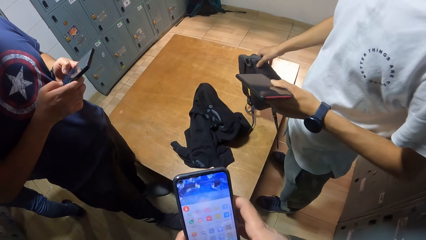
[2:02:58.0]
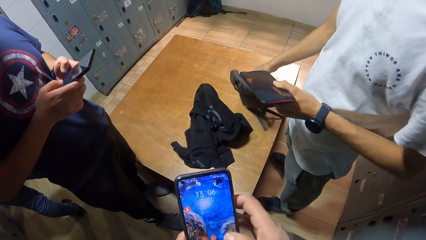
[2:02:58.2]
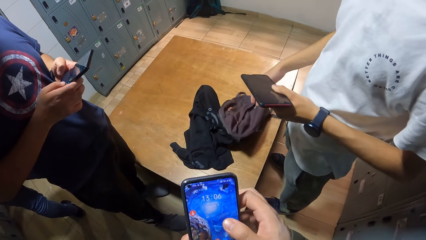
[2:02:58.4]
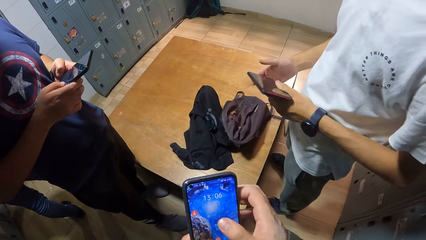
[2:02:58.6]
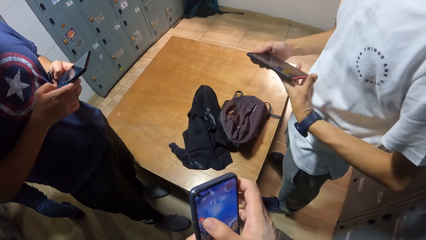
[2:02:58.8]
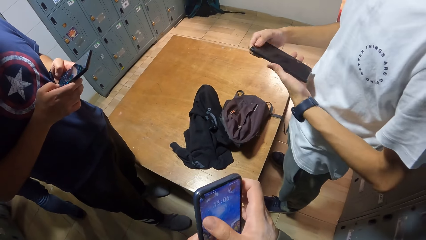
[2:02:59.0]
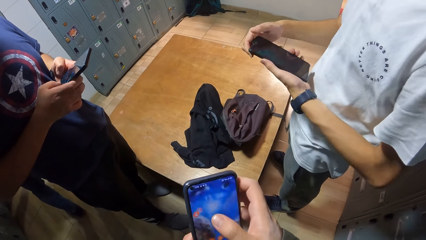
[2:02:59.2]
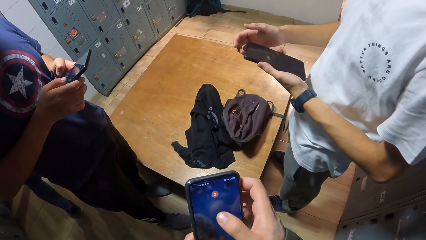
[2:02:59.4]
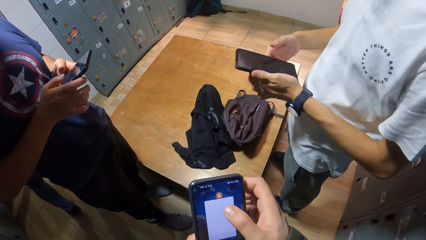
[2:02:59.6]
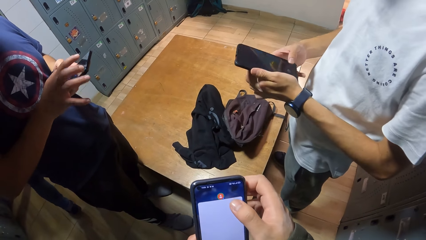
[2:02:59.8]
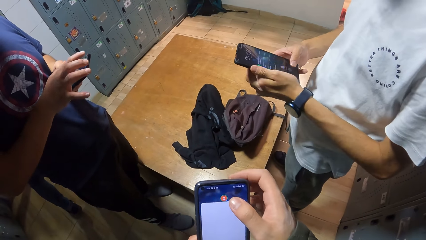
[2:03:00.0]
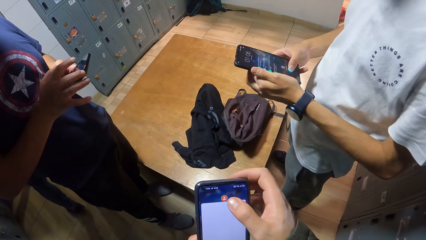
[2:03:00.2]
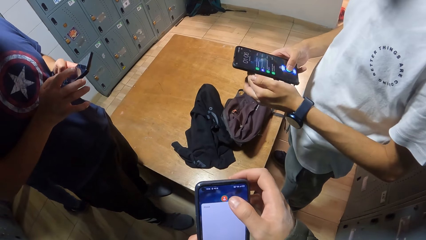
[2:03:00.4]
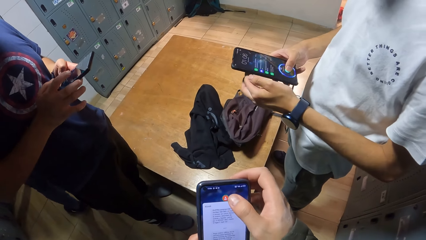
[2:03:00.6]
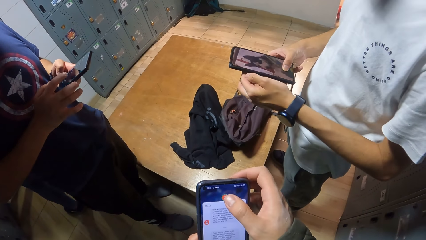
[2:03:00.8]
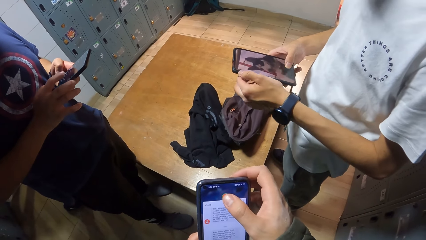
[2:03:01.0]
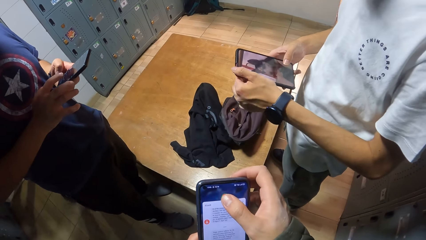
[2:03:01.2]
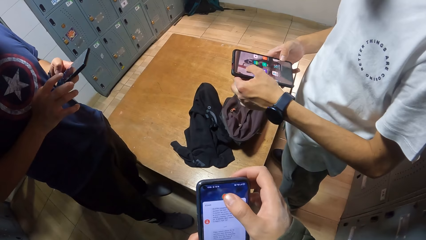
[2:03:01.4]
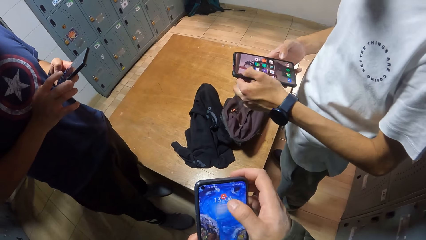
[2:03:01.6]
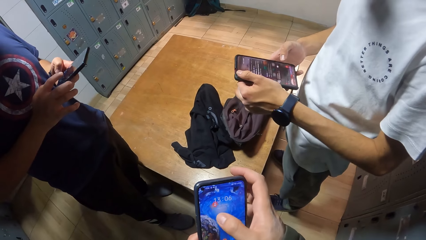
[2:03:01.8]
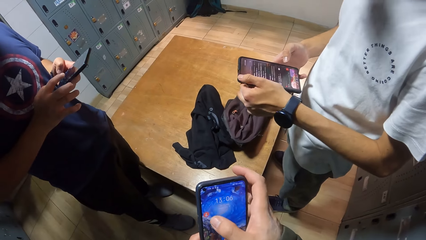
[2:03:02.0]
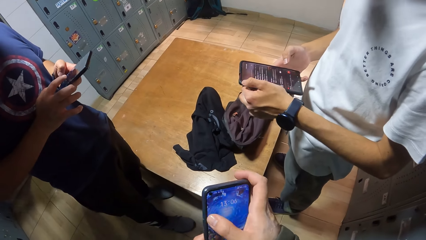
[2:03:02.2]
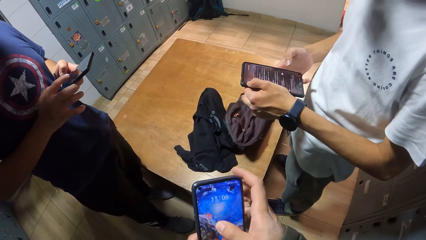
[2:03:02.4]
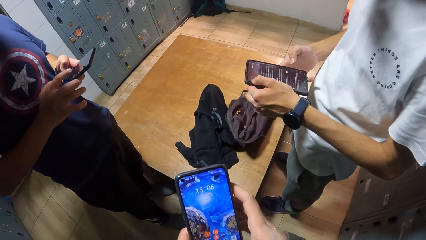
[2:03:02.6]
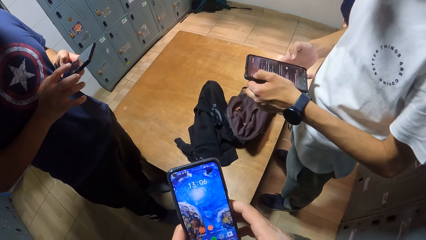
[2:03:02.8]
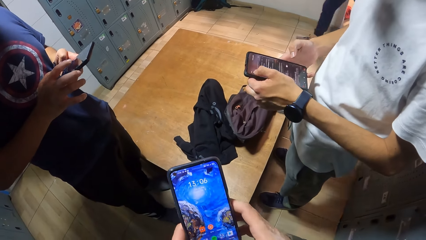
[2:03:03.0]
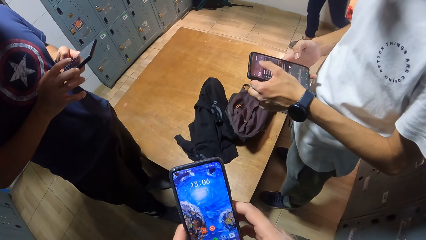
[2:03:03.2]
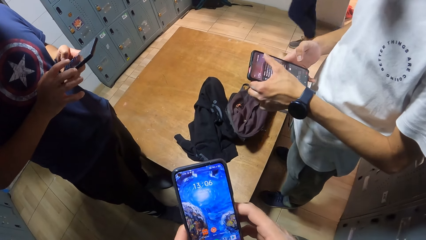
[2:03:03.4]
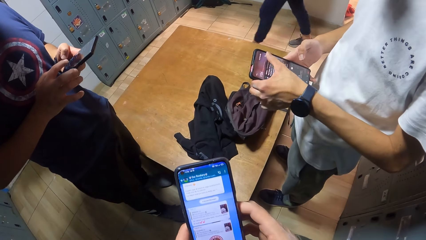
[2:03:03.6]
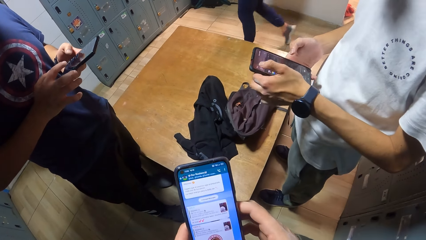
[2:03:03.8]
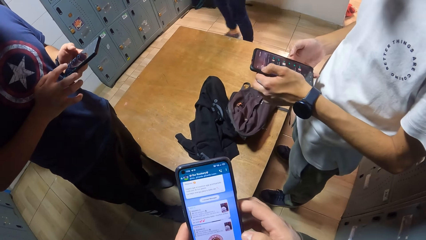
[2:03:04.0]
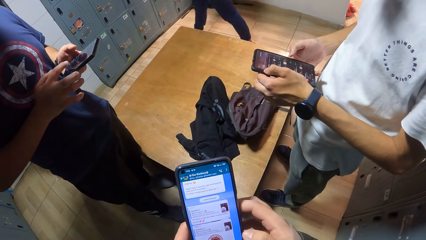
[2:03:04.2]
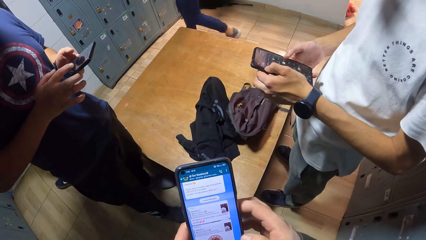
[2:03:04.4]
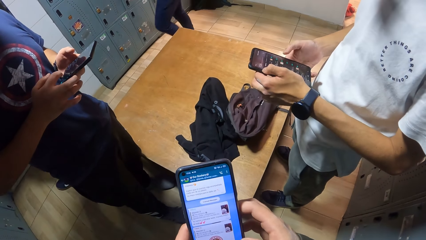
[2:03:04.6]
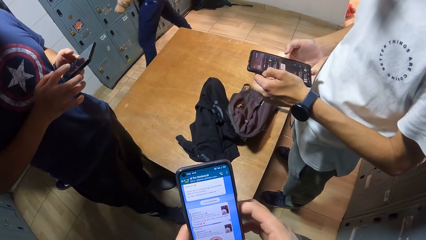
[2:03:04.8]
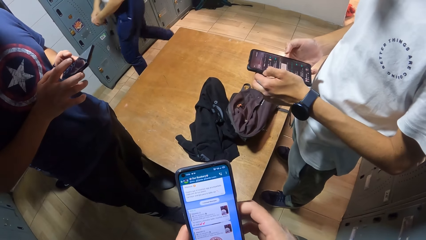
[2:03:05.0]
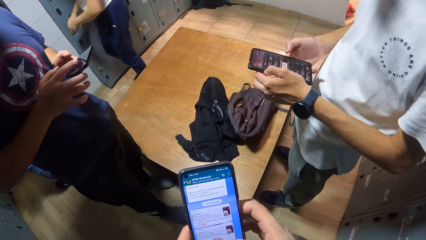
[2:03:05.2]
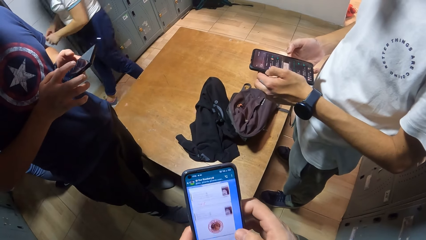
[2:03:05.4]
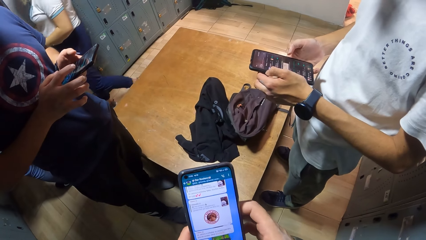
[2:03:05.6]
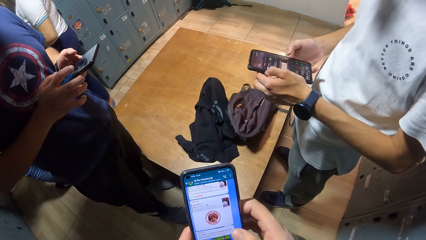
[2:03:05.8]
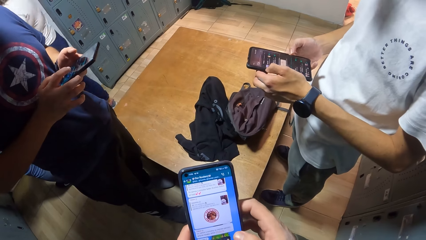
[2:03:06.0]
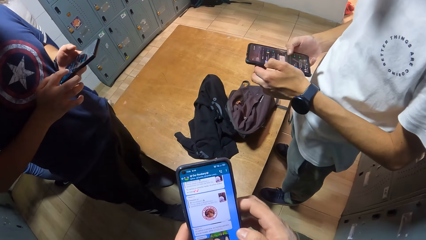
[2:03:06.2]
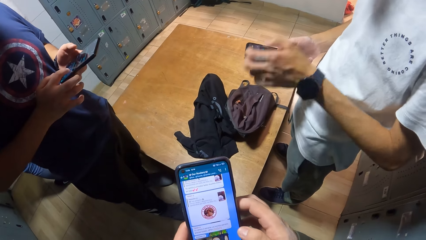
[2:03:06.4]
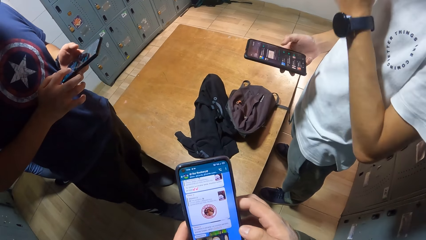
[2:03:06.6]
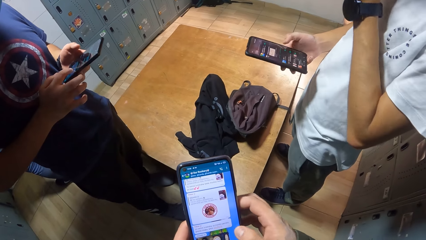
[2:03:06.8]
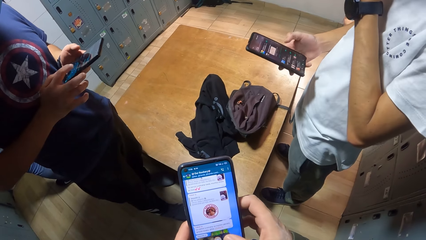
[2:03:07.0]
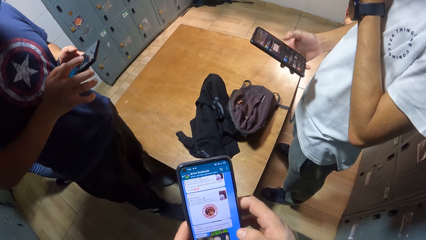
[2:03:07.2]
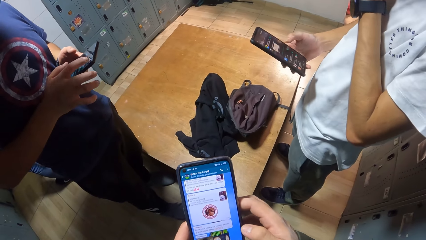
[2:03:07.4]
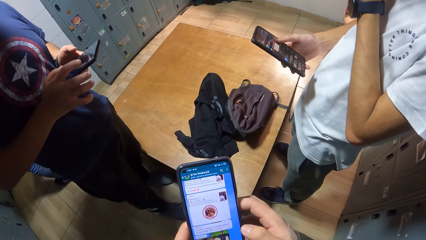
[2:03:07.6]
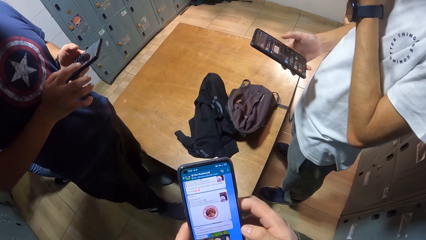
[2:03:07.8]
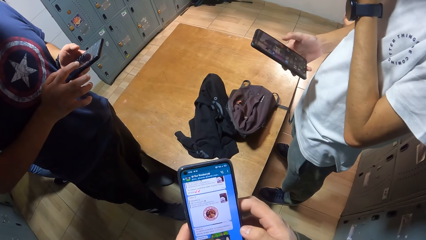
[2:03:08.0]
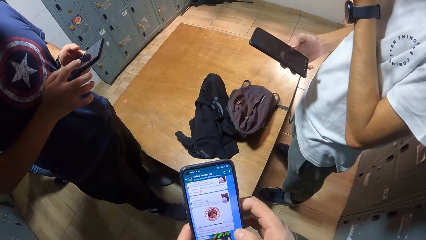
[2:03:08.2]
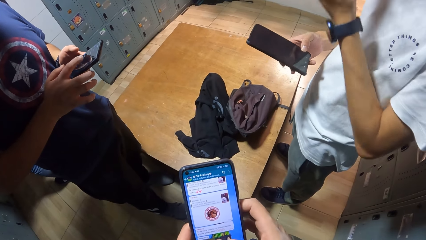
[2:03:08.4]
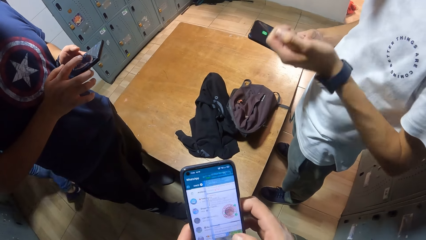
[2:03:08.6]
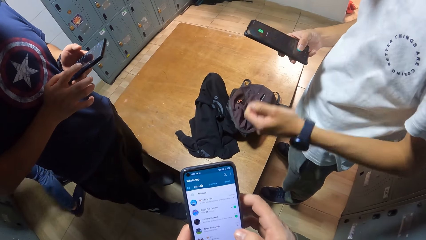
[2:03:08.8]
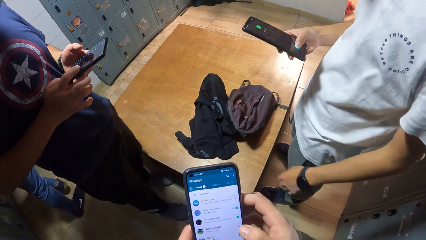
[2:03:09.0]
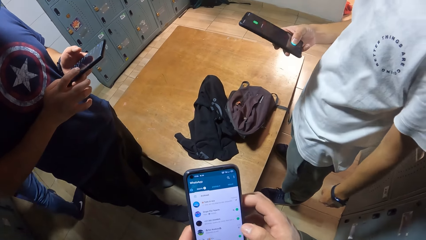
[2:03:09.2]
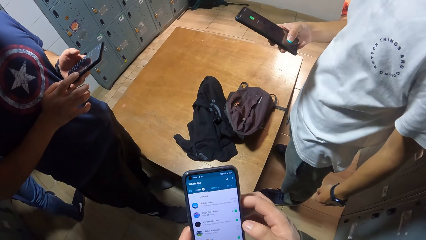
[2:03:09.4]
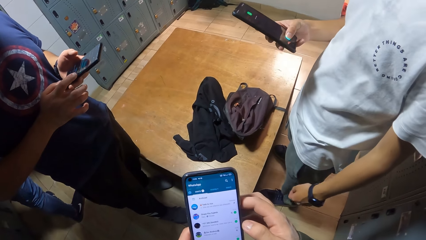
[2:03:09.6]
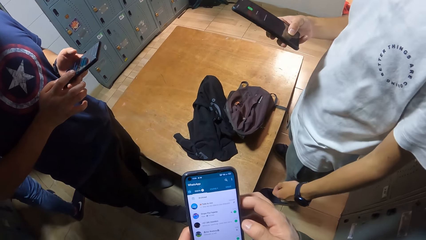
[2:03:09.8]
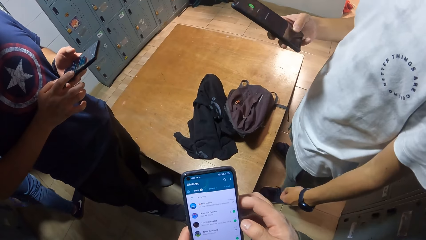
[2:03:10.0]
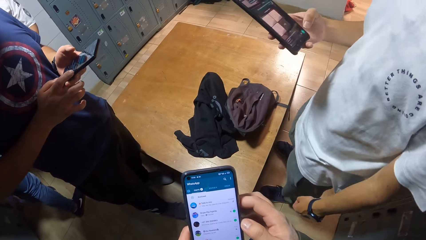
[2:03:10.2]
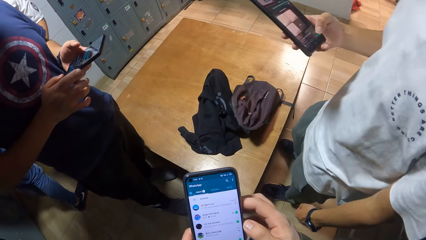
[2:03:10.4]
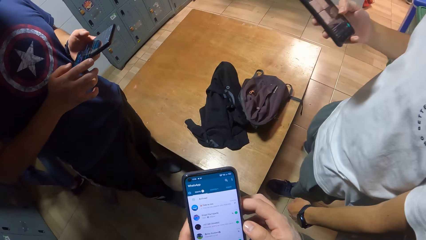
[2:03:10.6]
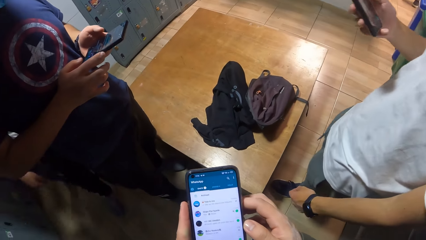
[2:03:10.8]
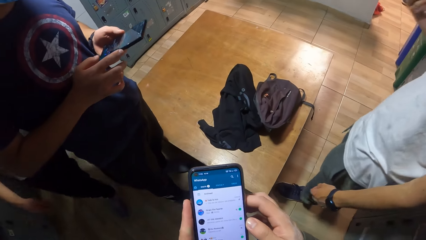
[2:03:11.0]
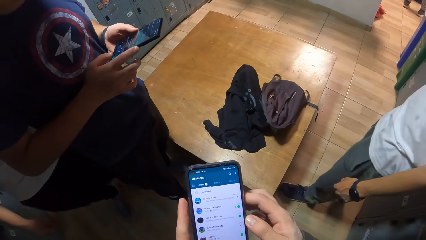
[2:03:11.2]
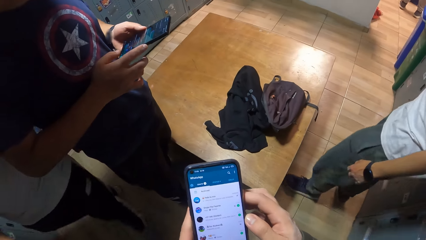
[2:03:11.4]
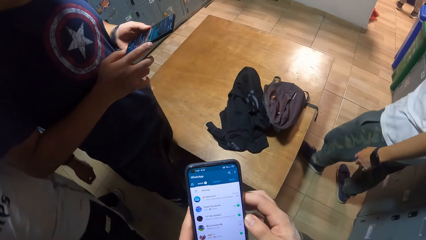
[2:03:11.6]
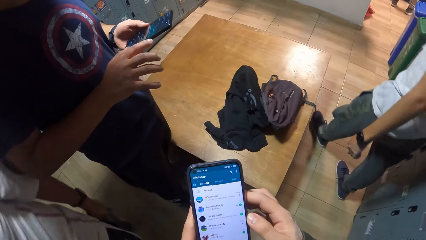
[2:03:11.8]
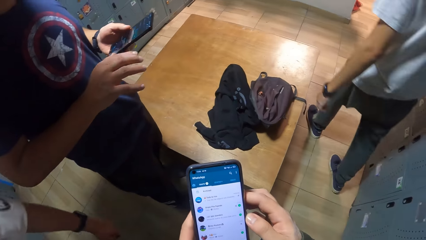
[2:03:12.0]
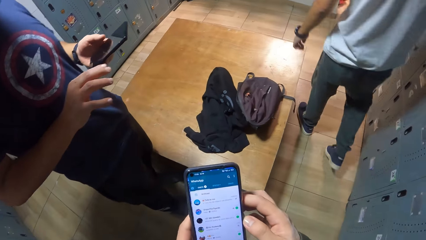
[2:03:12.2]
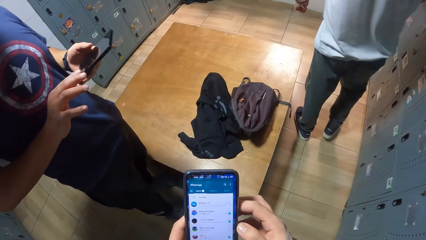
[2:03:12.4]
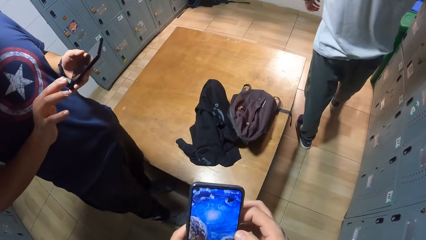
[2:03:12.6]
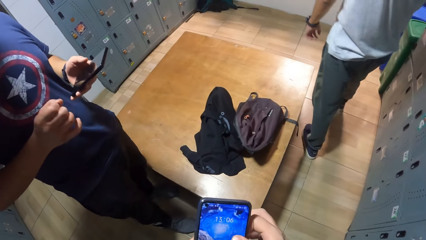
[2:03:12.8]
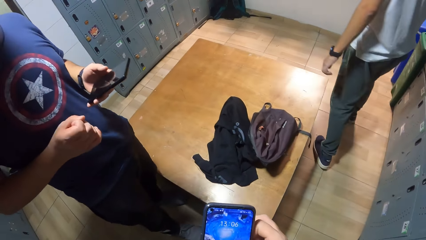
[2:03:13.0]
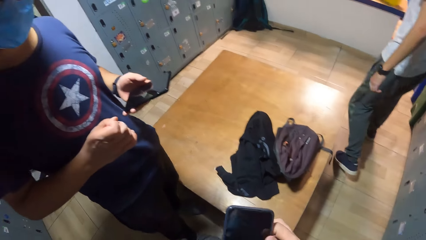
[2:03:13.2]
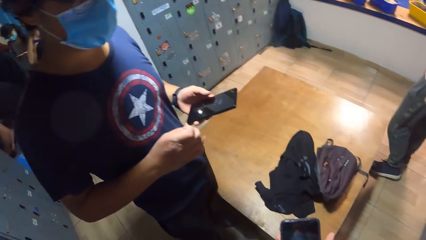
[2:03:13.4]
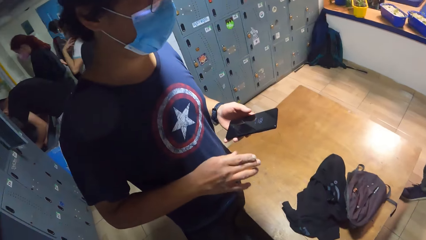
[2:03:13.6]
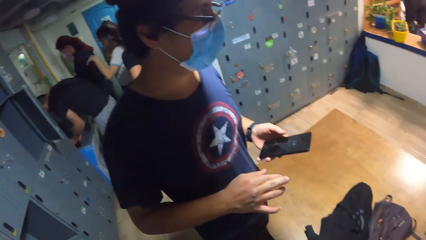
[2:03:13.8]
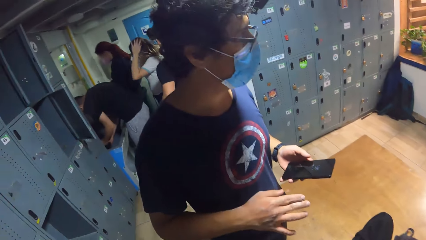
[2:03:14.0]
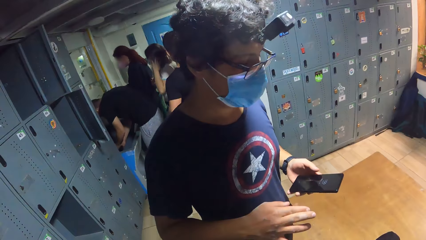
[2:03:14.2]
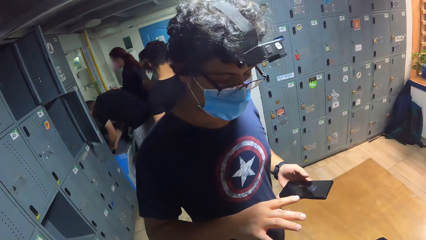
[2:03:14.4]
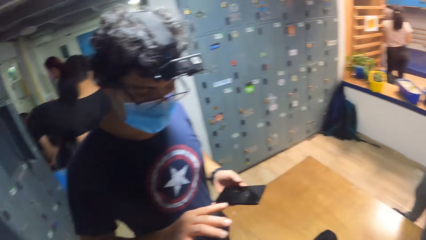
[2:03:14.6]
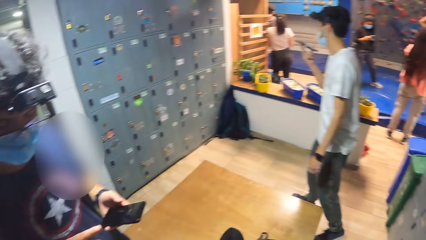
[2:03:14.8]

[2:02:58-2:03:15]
A man drops the bag on the bench with his right hand. The camera wearer uses a phone. The man operates the phone with his hands. The man and another man use phones. The first man touches his face. He walks towards an entrance.
